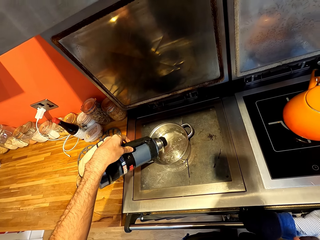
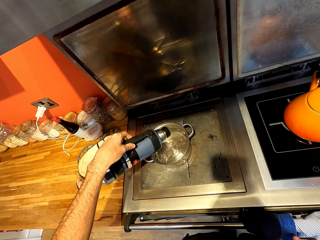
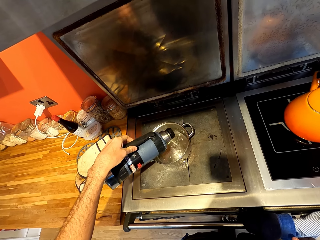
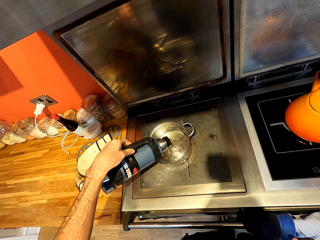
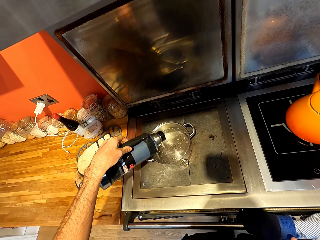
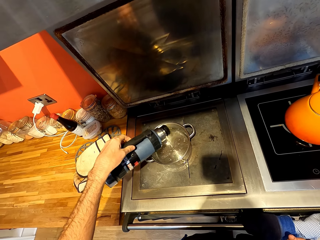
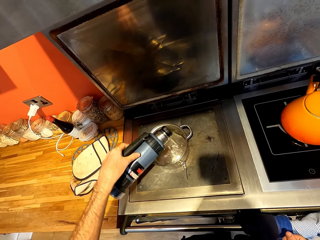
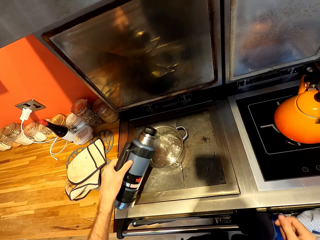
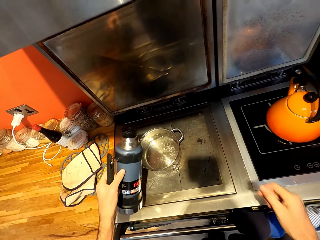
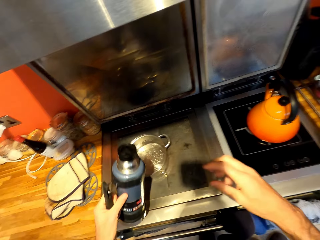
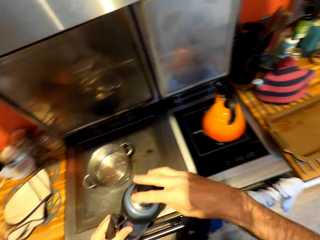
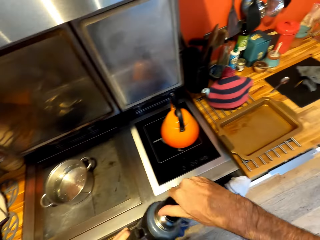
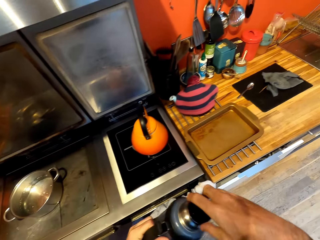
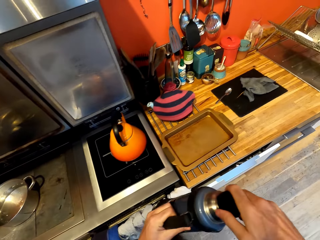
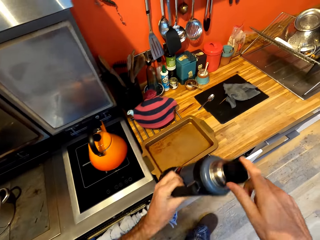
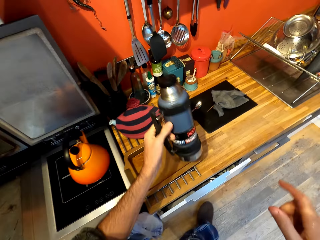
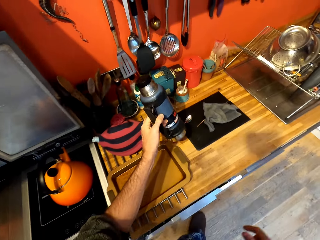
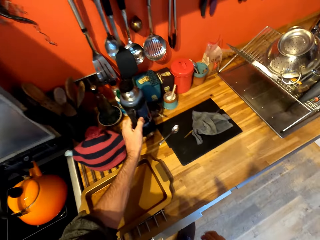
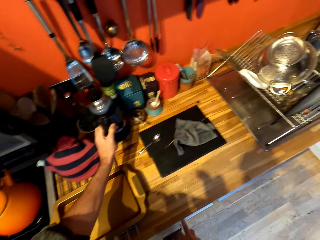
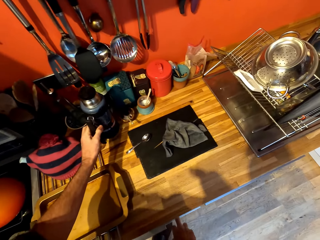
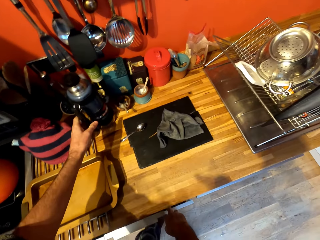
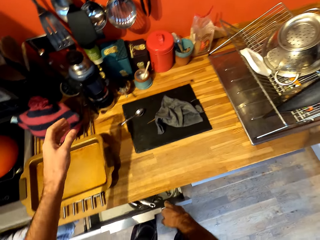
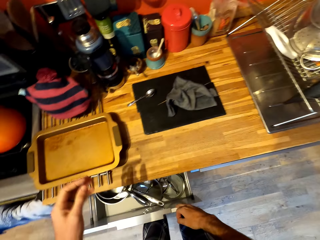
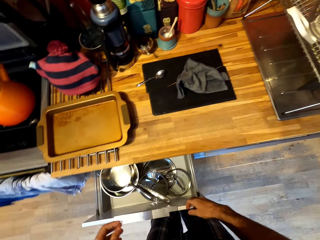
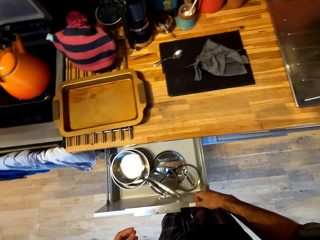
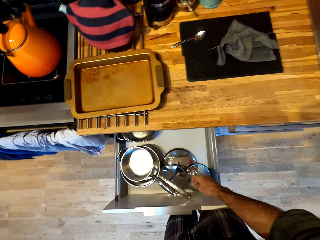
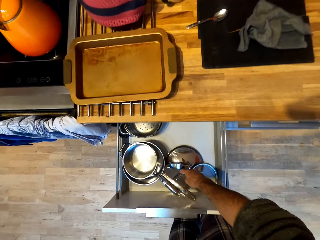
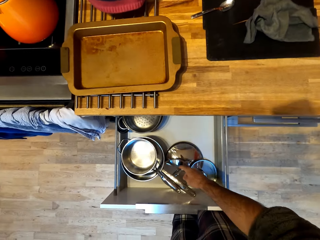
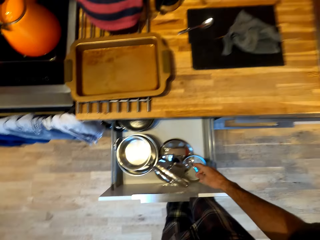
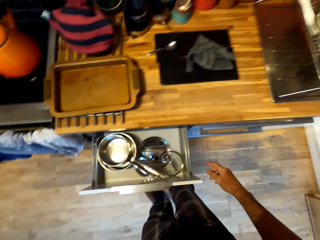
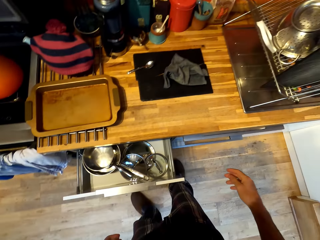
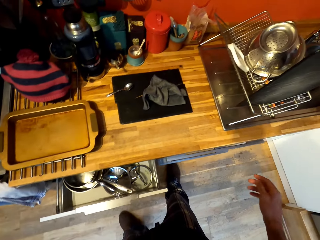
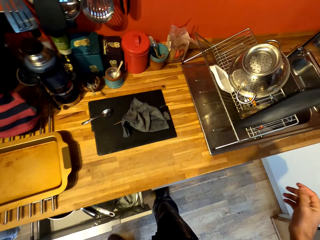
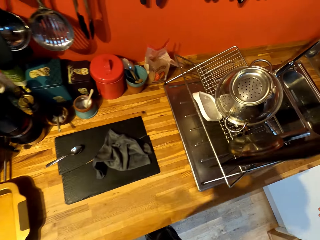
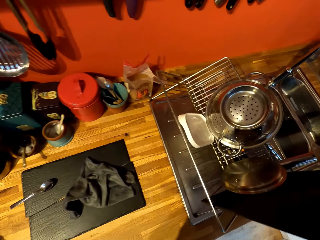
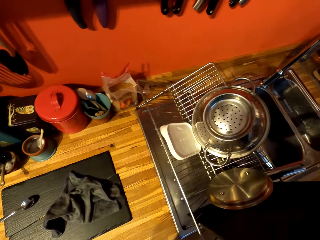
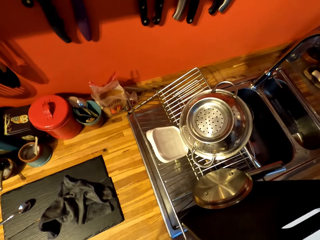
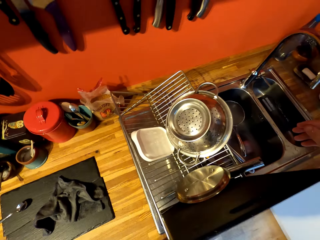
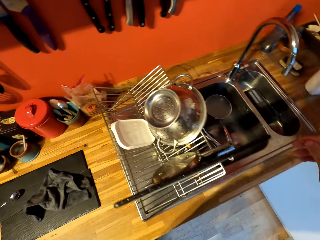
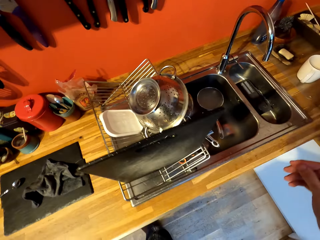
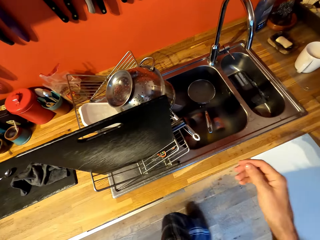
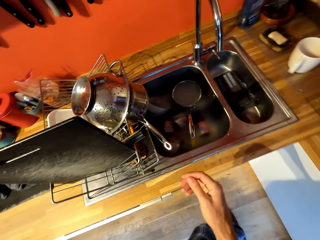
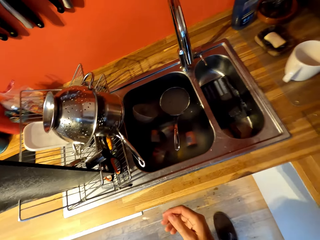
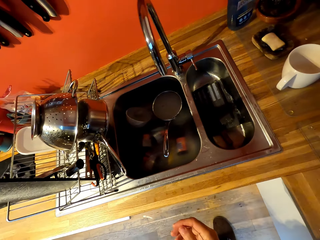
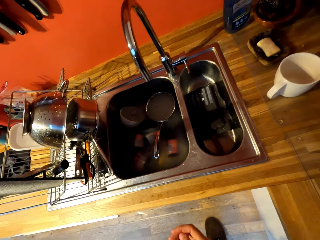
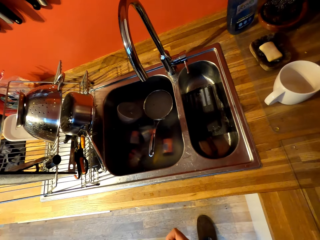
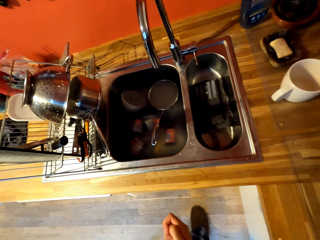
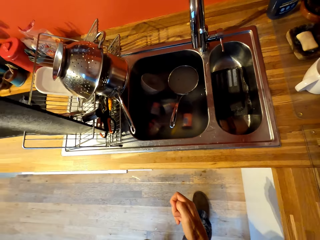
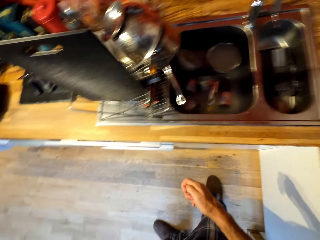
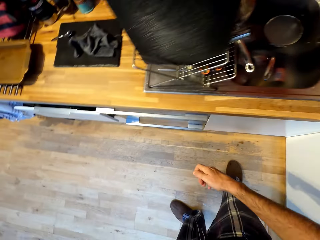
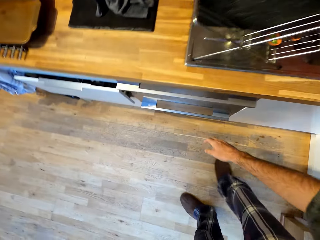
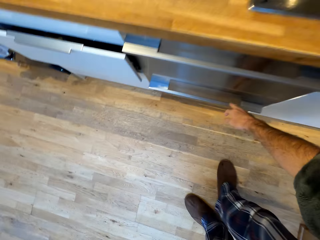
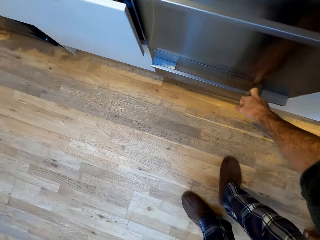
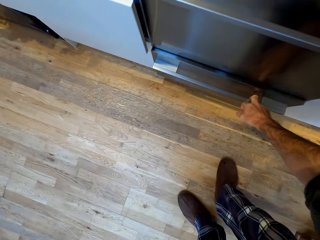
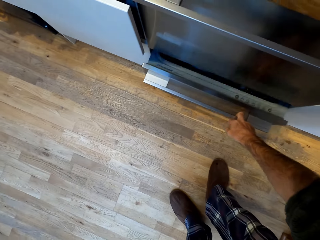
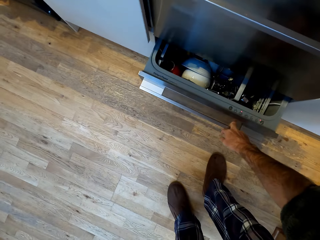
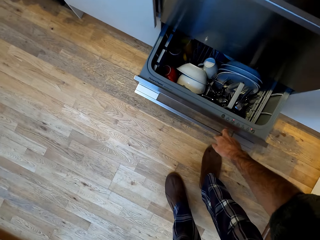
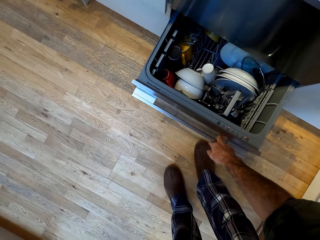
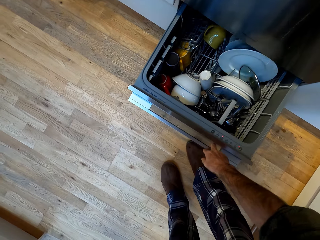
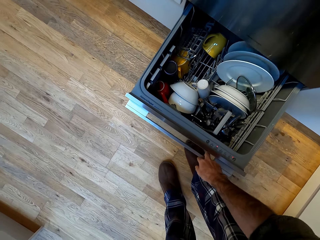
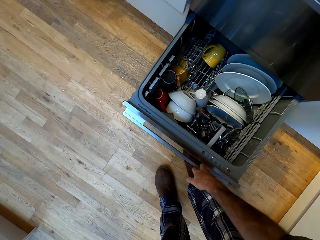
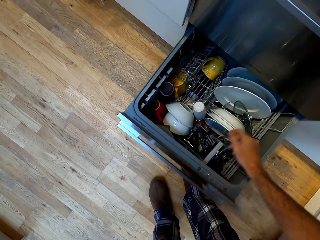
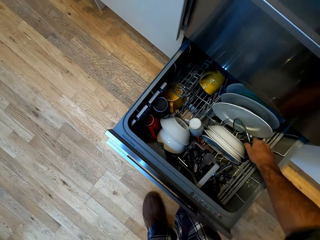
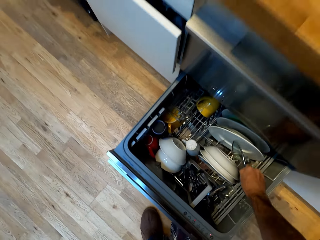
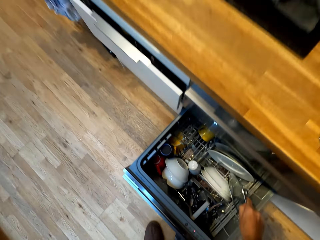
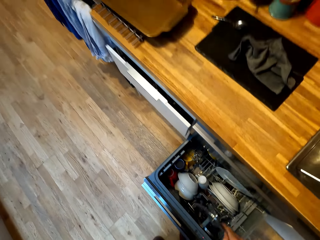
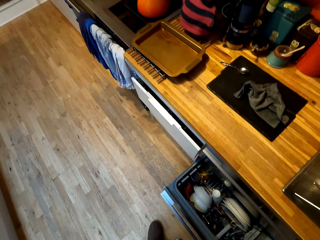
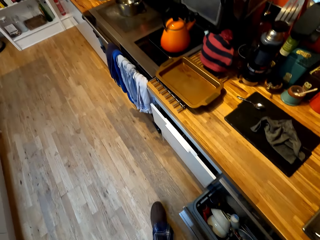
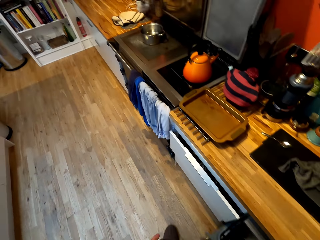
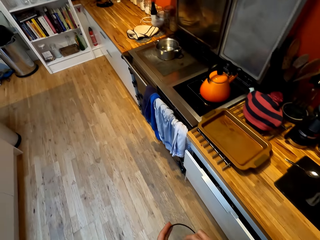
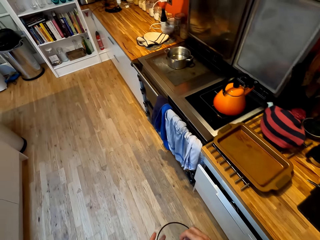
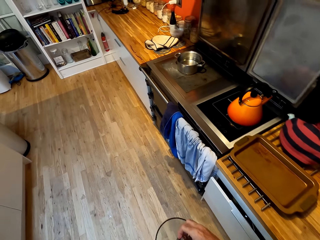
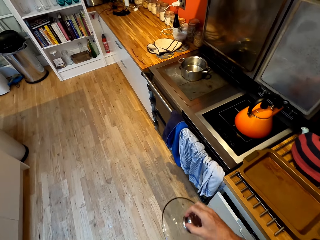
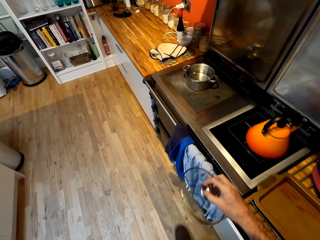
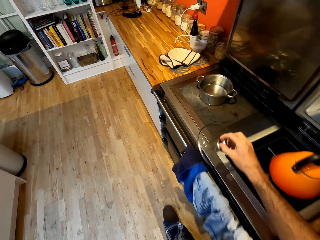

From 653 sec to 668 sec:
The camera wearer closes a lid in a thermos. They walk around a kitchen. They put down the thermos on the counter. They open a drawer. They close the drawer. They walk around the kitchen. They look around the kitchen. They open a drawer. They open a dish washer. They pick up a lid from the dish washer. They look around. They close the dish washer. They walk around the kitchen.

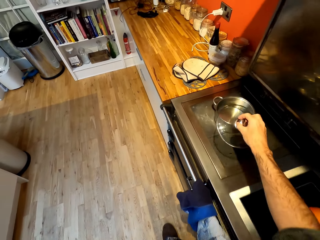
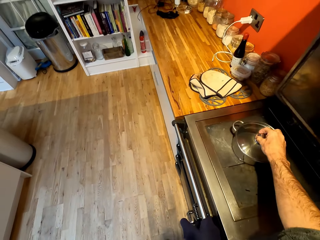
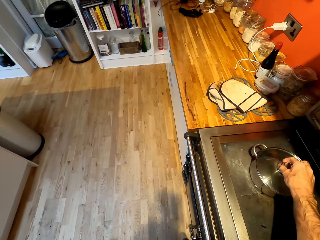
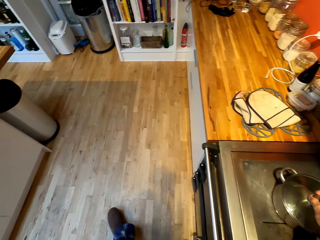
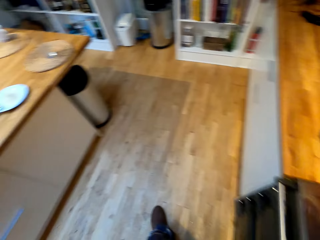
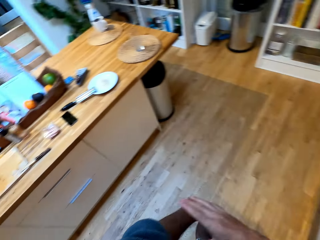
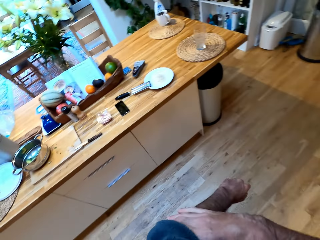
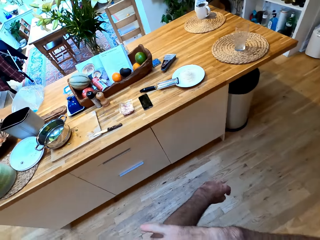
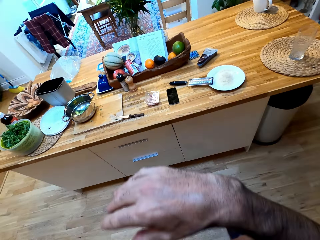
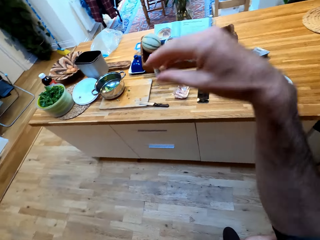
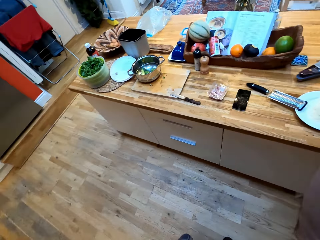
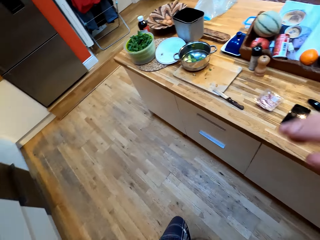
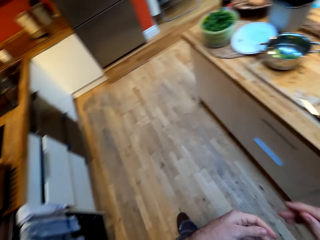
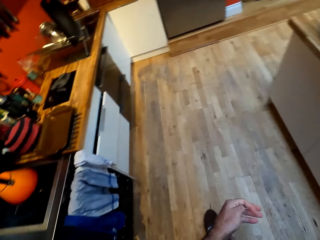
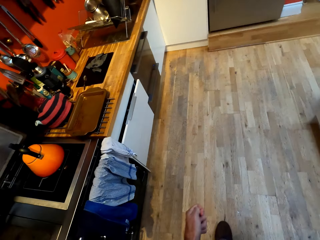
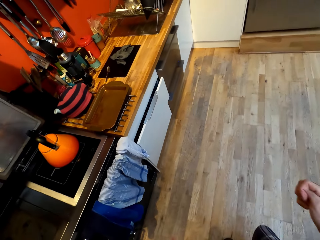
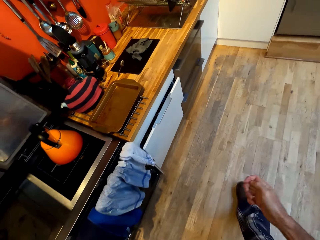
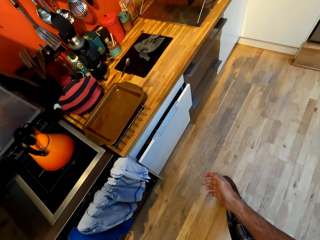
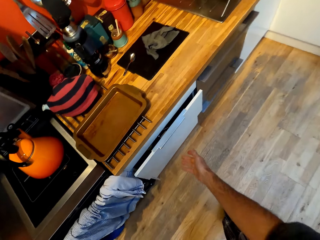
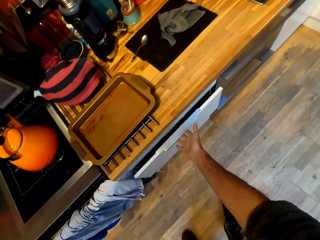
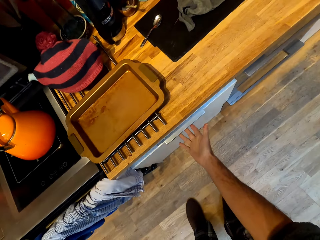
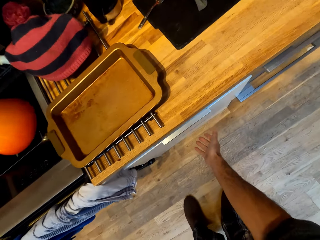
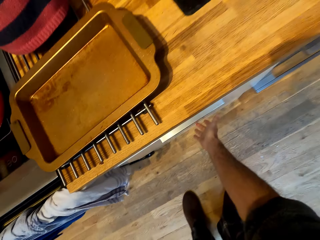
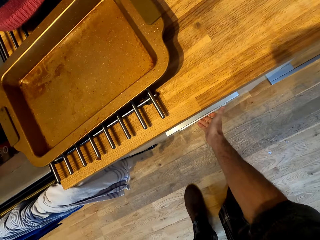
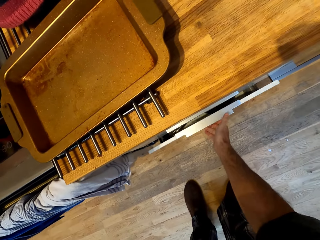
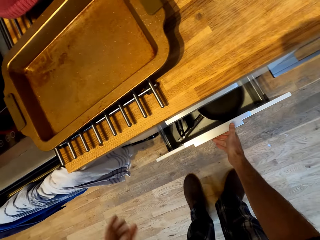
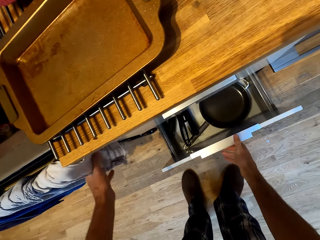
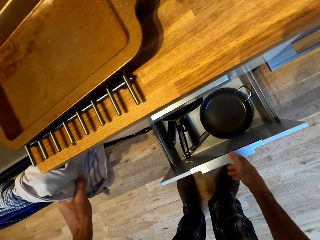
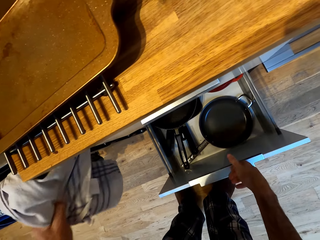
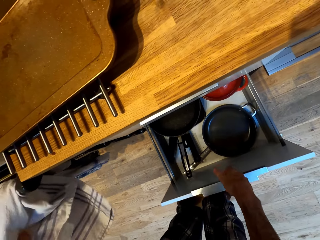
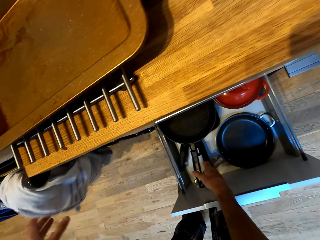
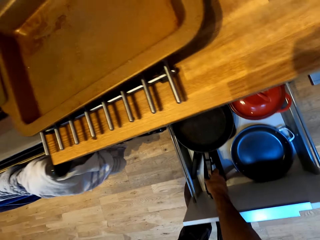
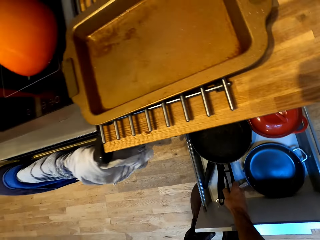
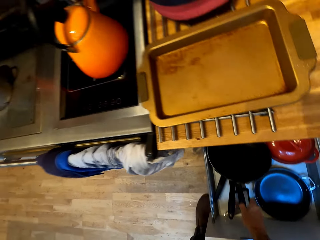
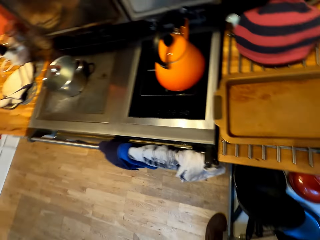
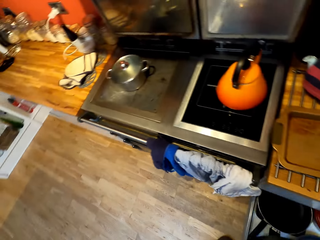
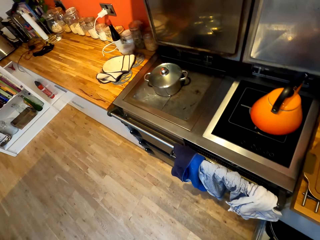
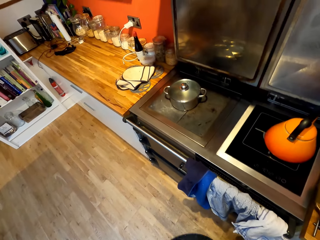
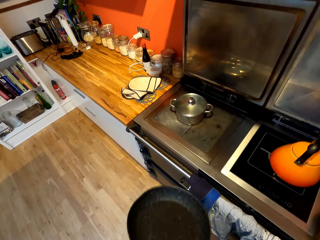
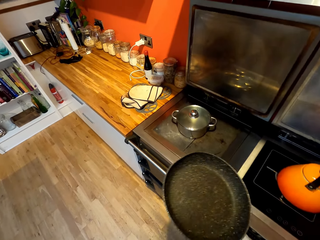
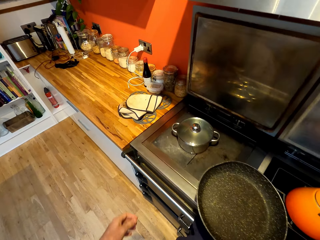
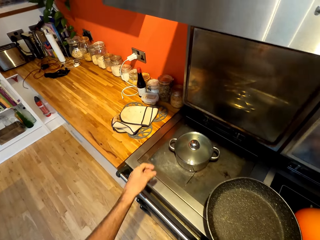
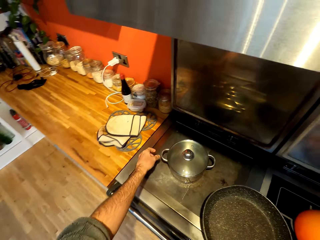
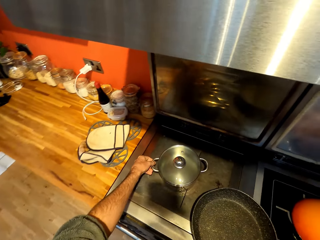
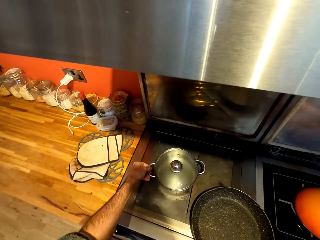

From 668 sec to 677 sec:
The camera wearer puts down a lid on a cooking pot. They walk around a kitchen. They pull up a sweater. They open a drawer. They pick up a pan from the drawer. They walk around the kitchen.
